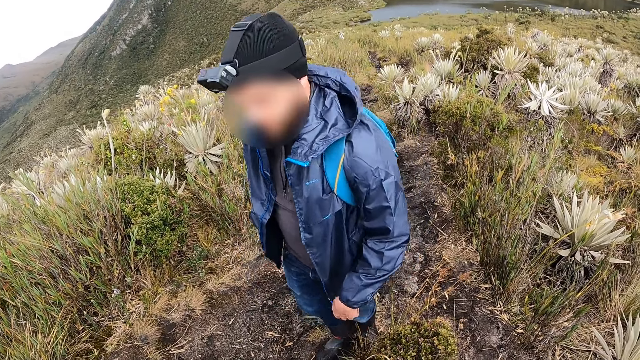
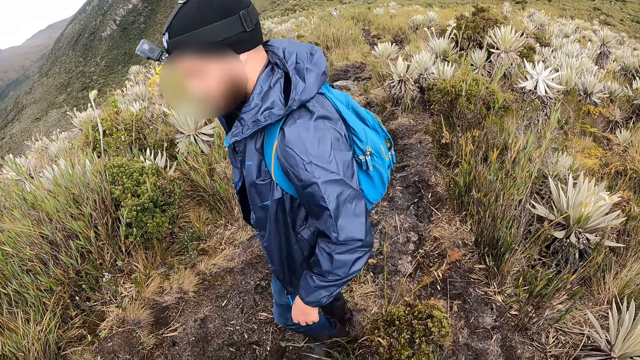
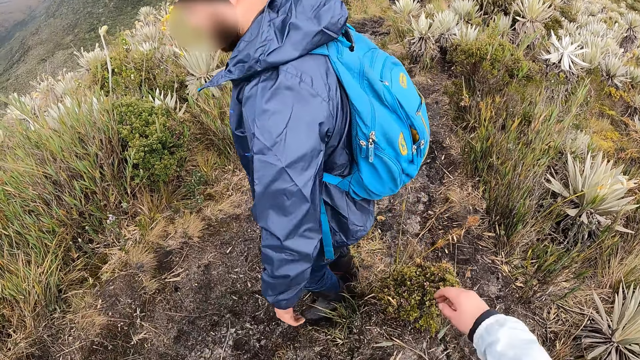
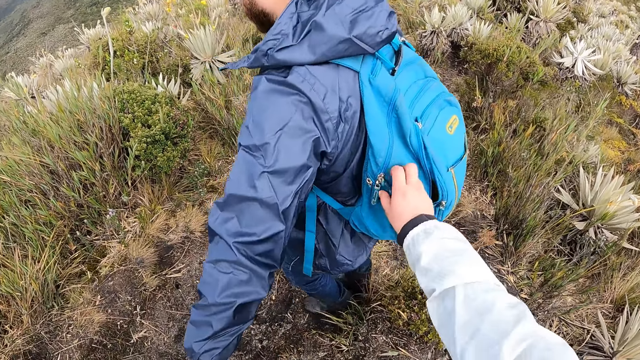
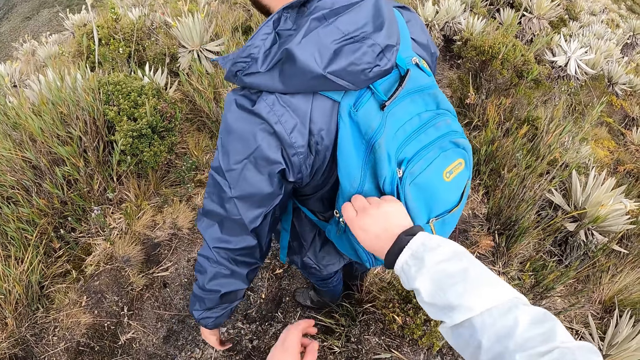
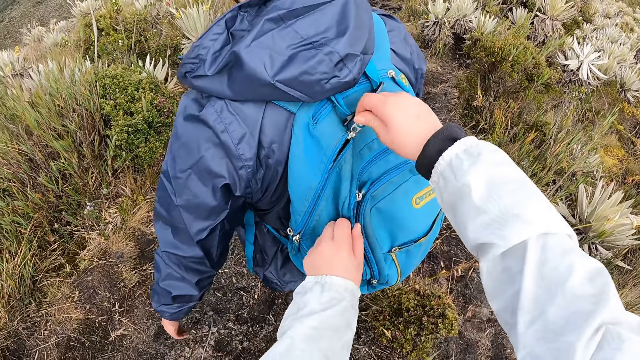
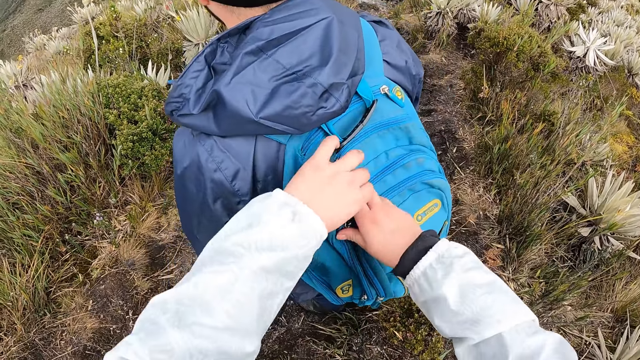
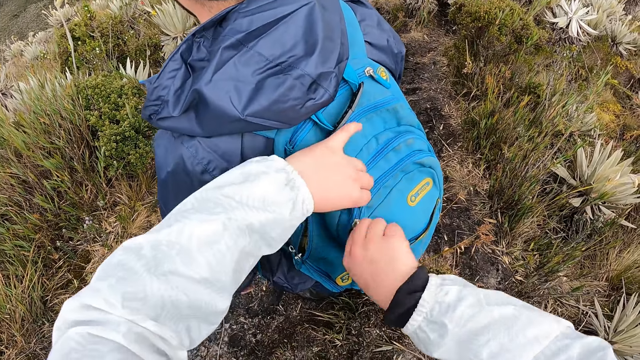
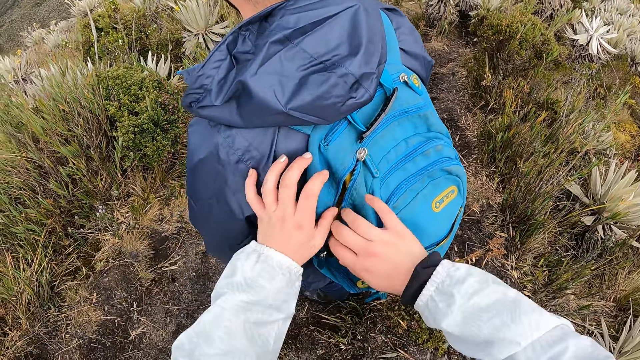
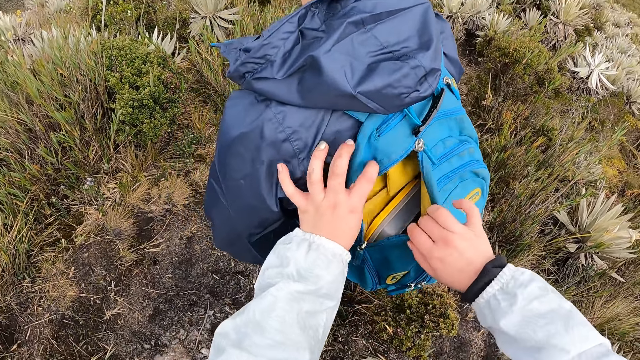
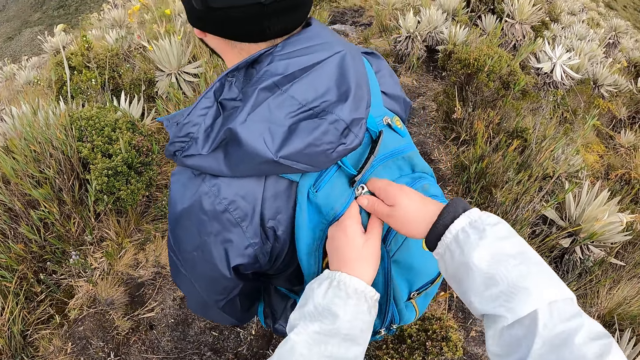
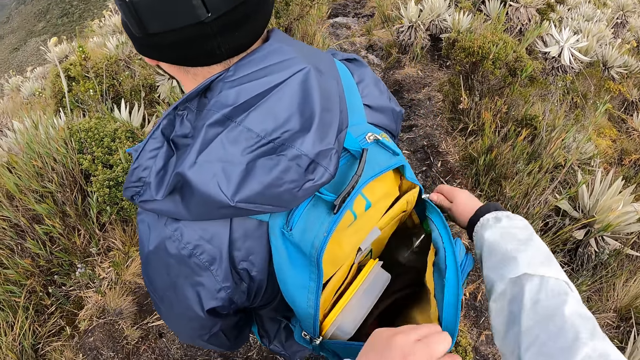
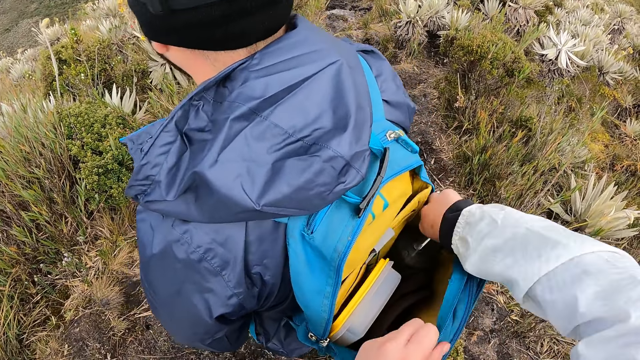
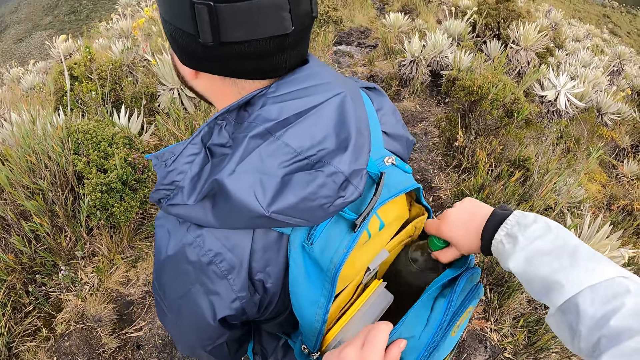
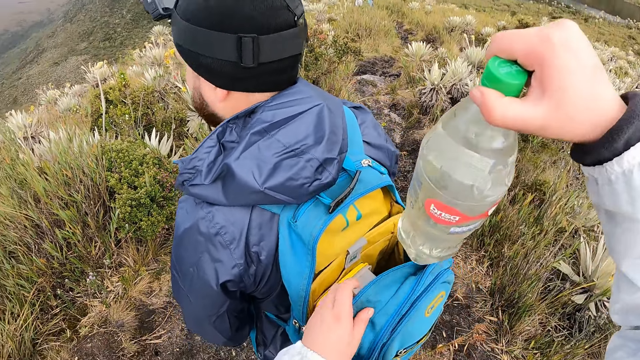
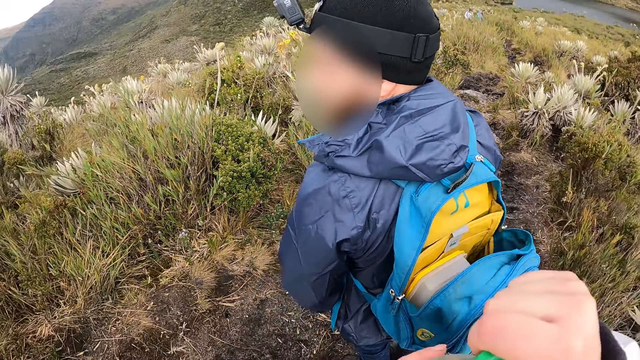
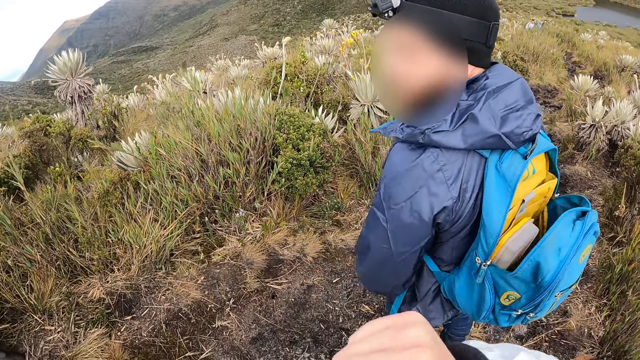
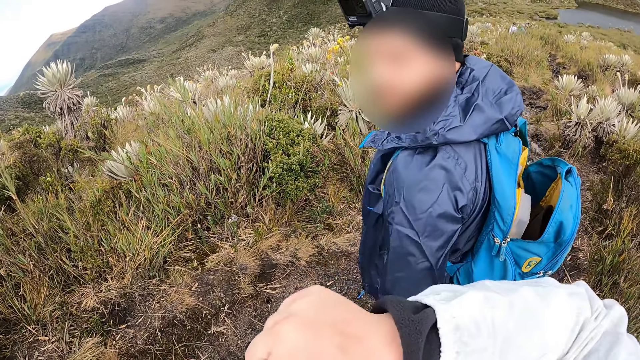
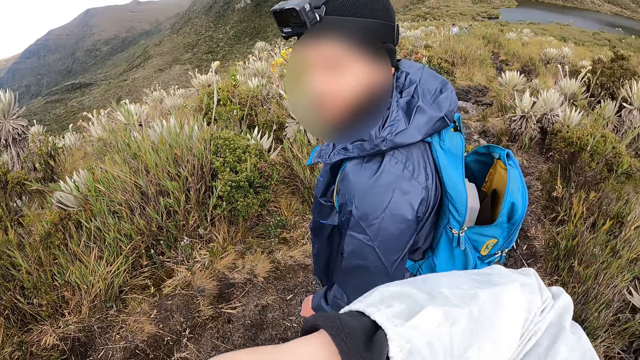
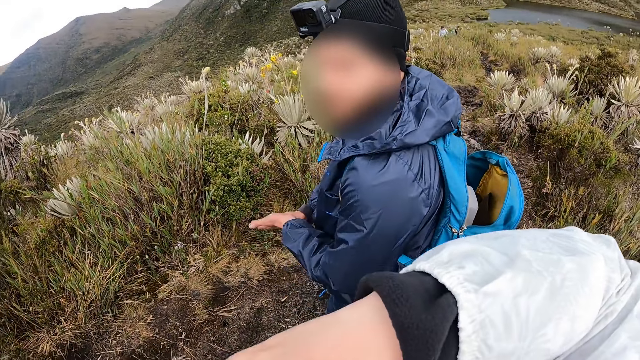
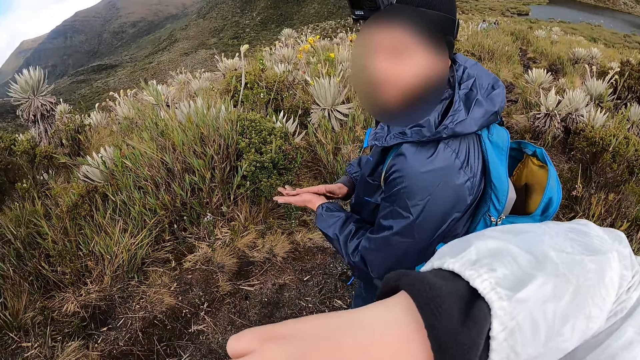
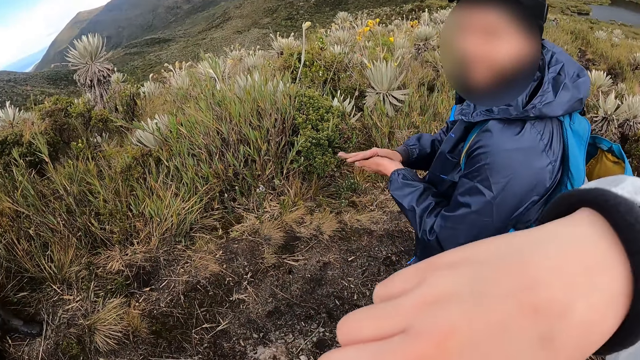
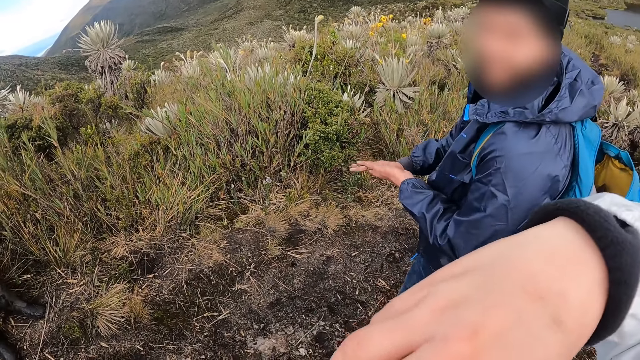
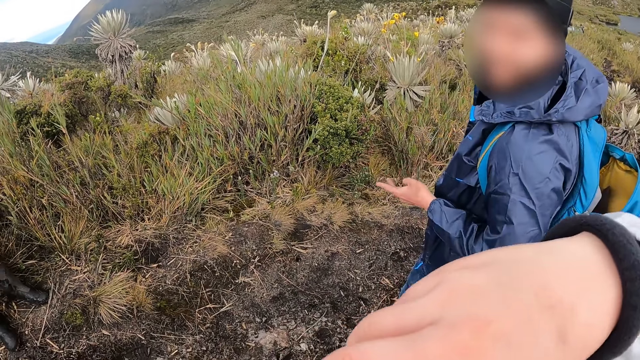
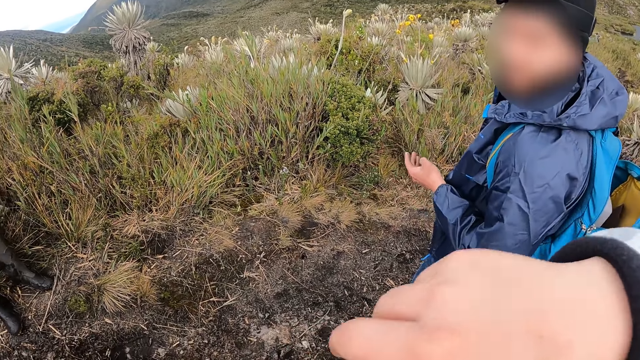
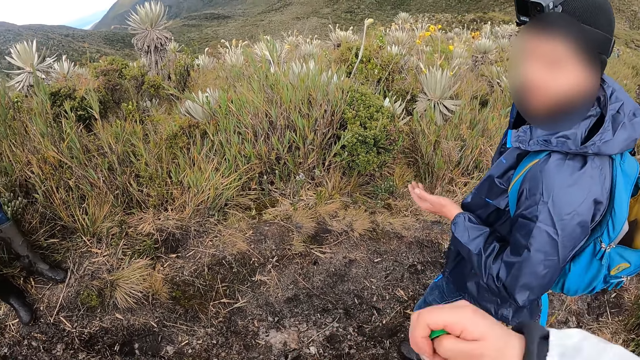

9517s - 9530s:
A man turns around. The camera wearer opens the man's bag with his right hand. He takes a bottled water from the man's bag with his left hand. He opens the water bottle with his right hand. The man rubs both hands together.

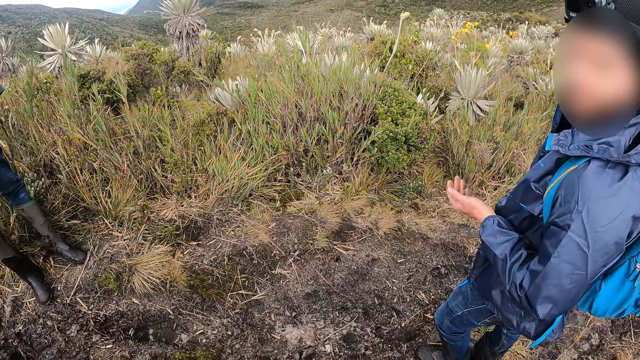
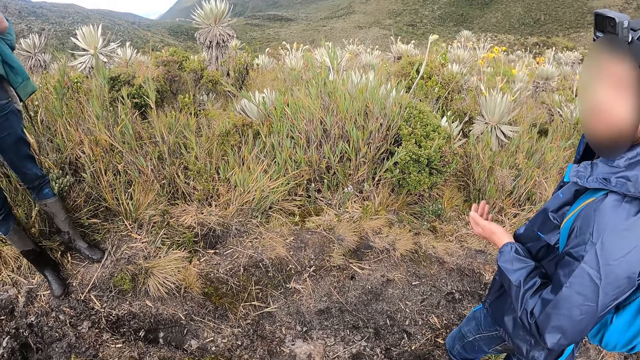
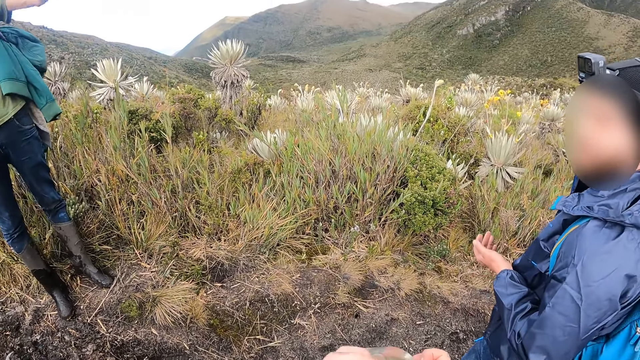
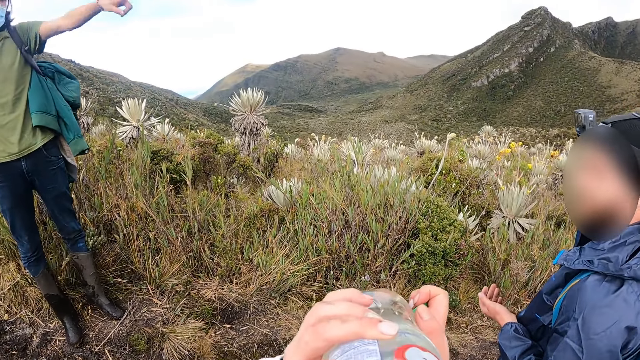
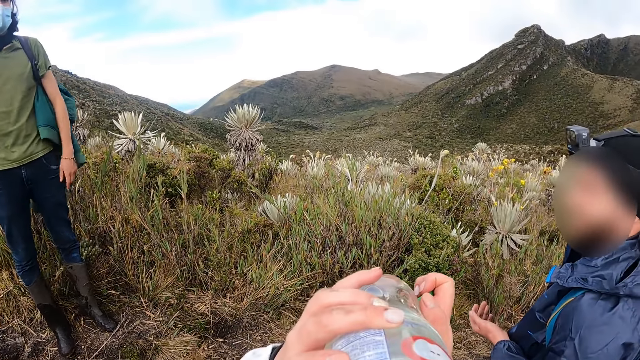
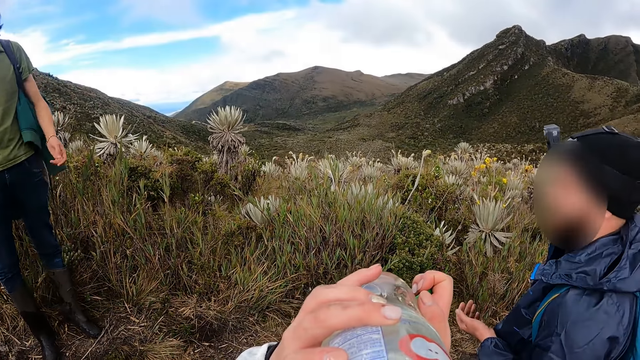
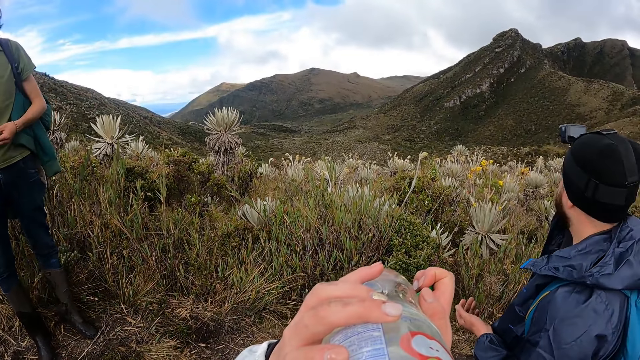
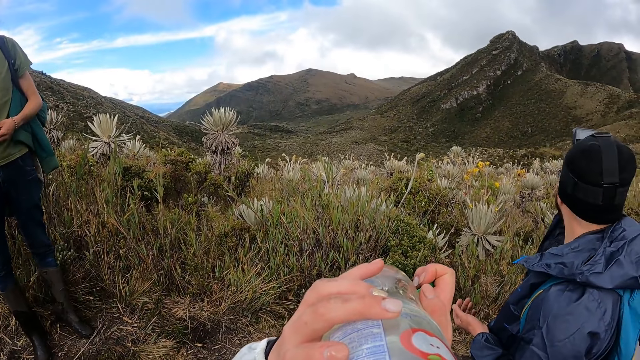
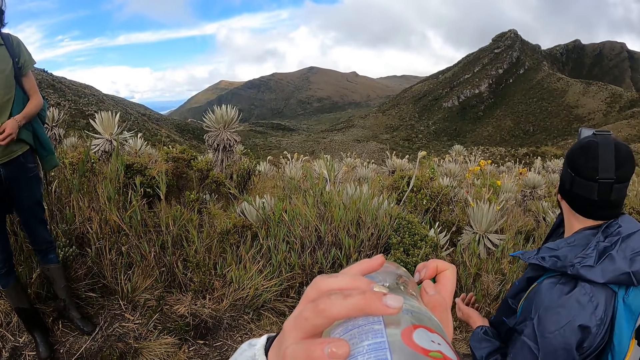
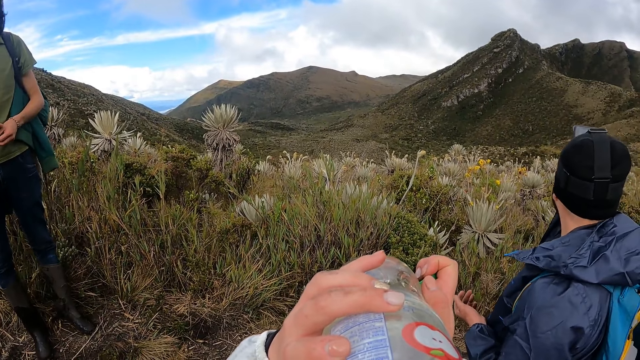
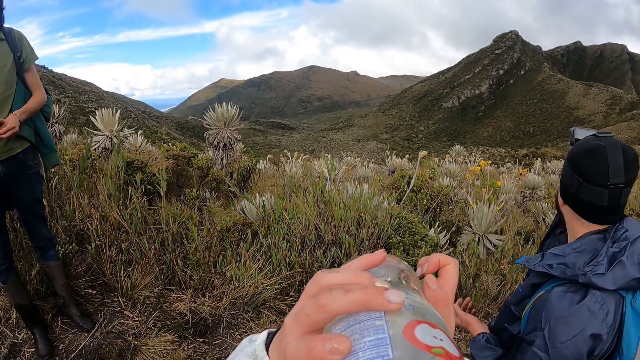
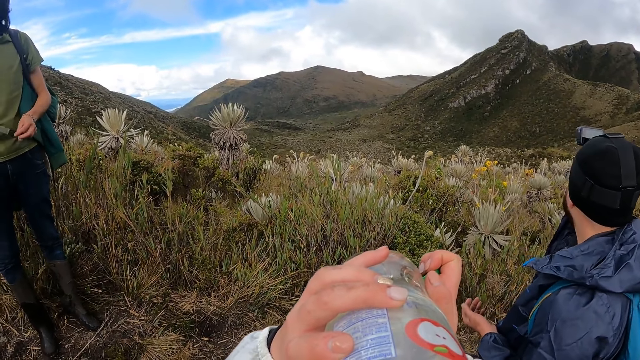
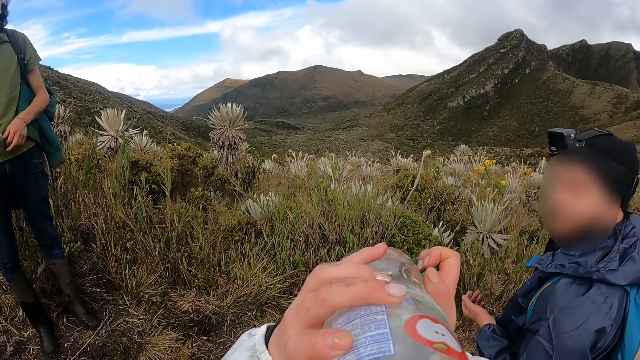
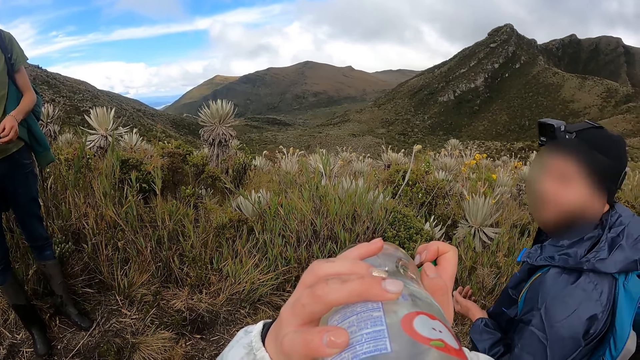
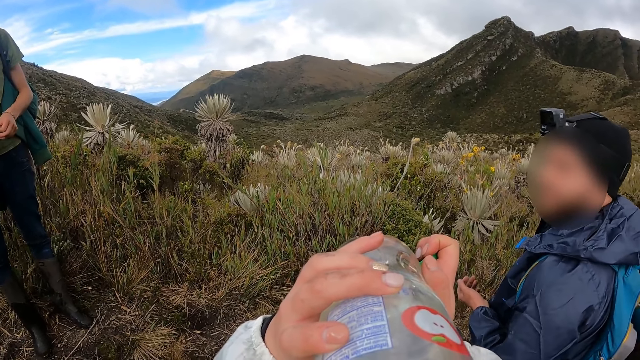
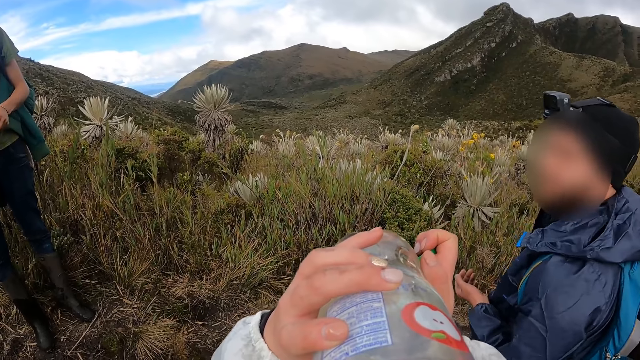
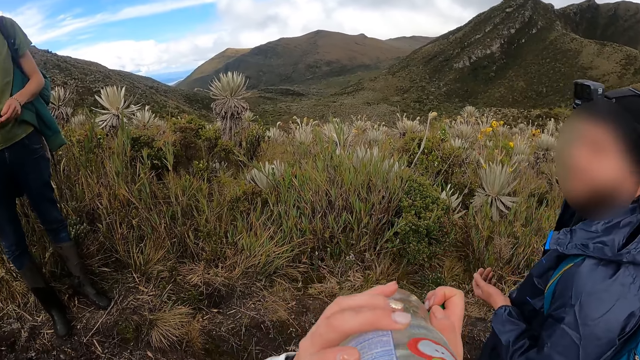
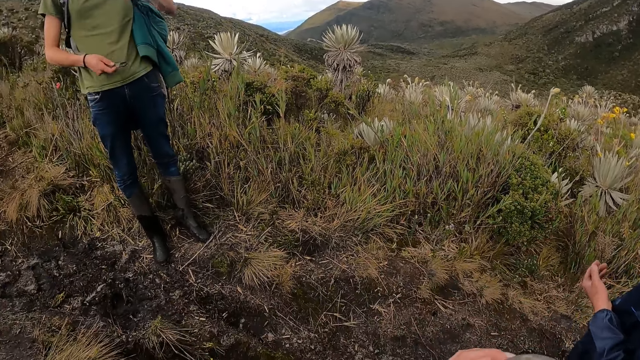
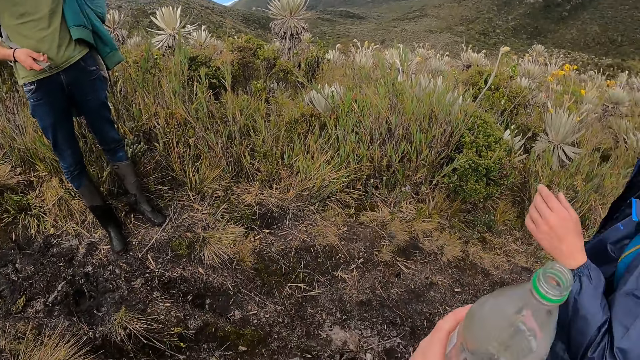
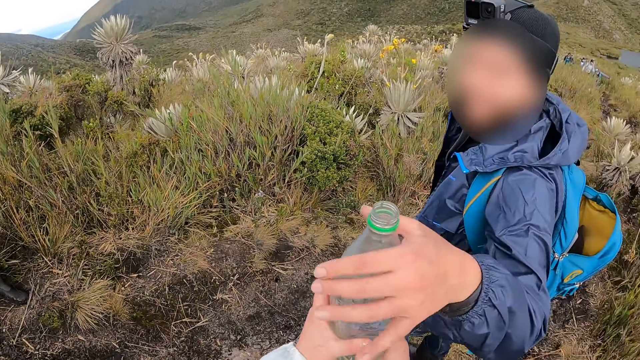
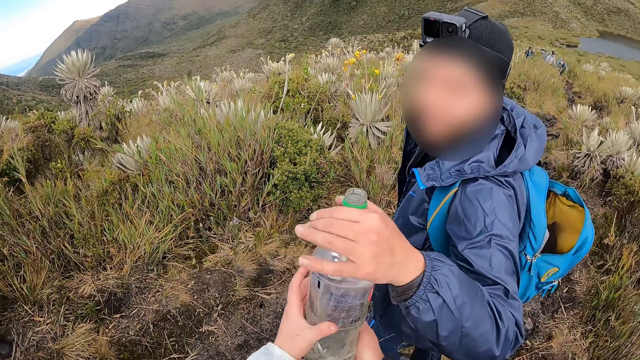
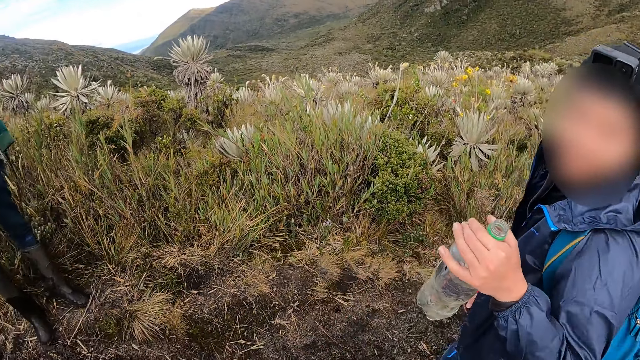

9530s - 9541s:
A man points with his hand. The camera wearer drinks water from the water bottle in his left hand. He gives the water bottle to another man with his left hand.
